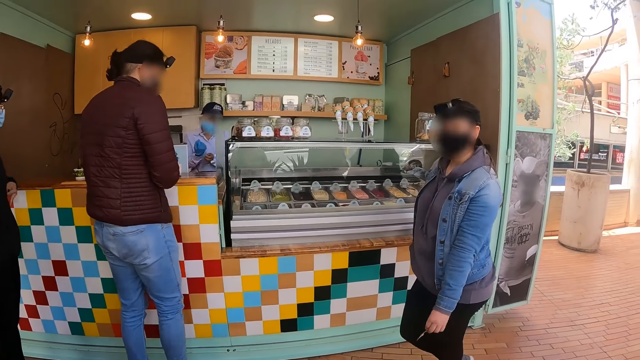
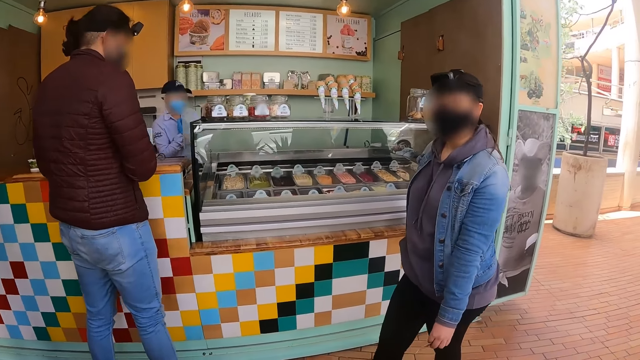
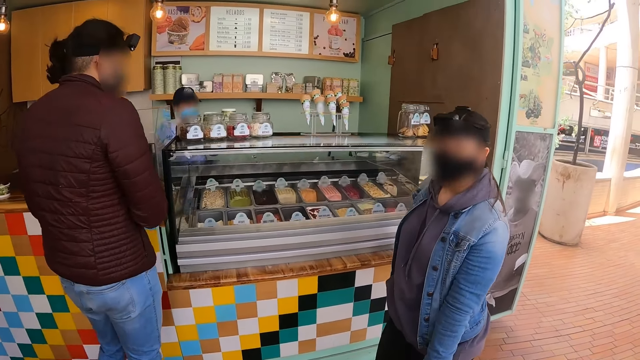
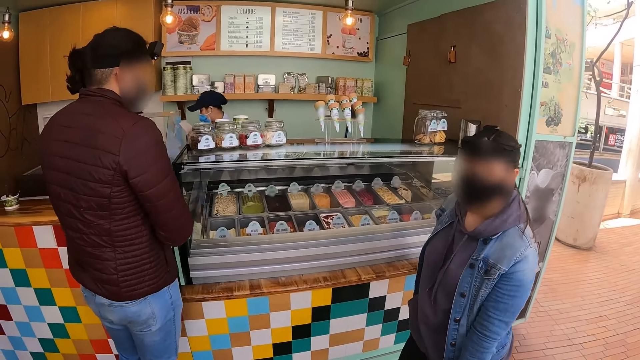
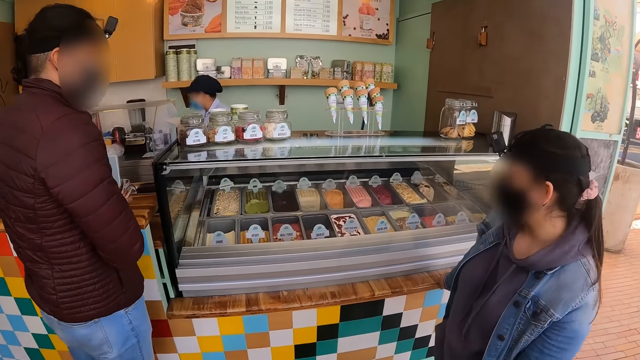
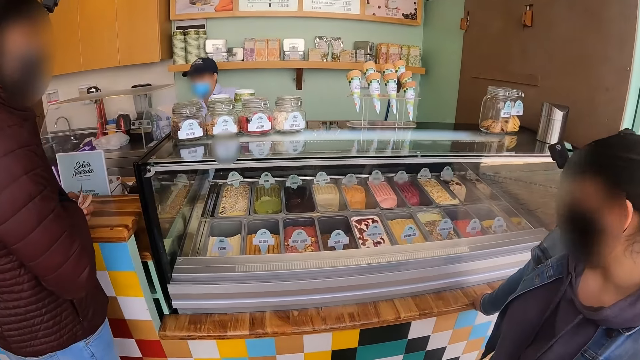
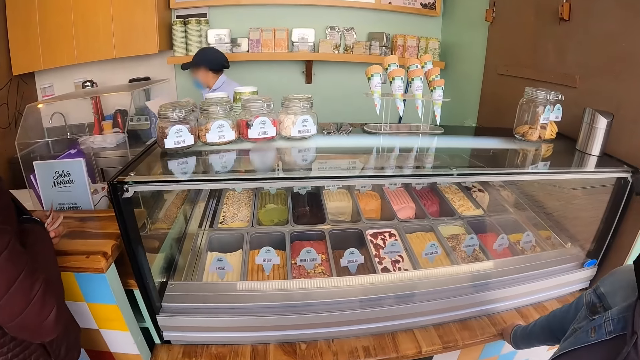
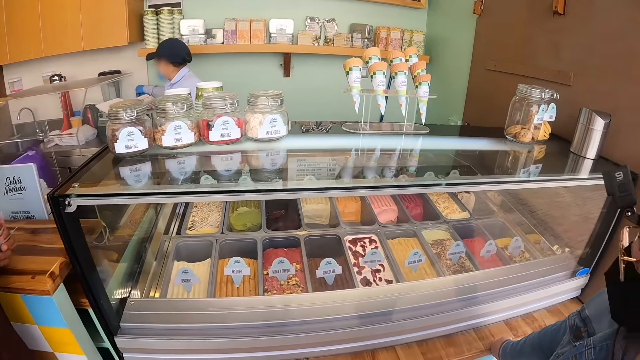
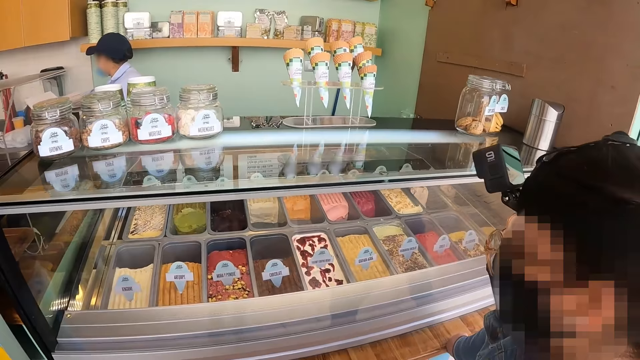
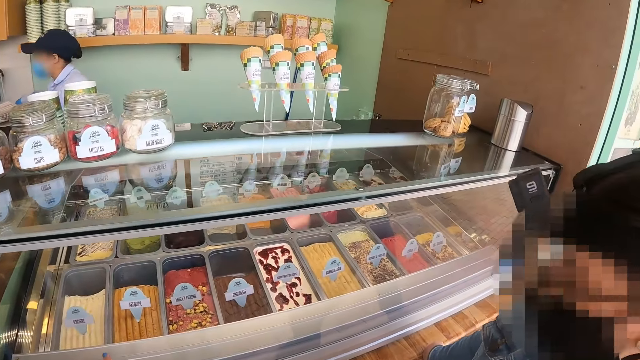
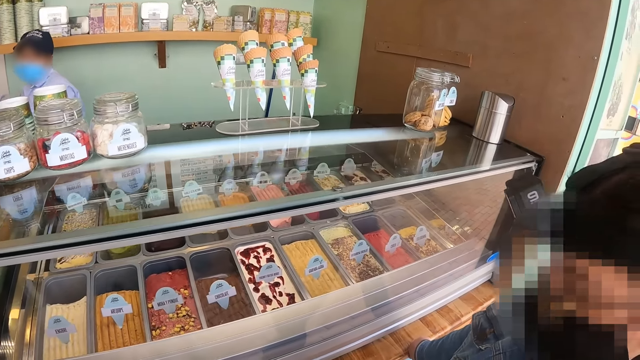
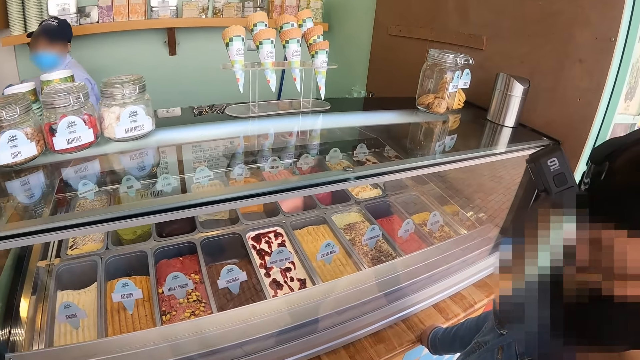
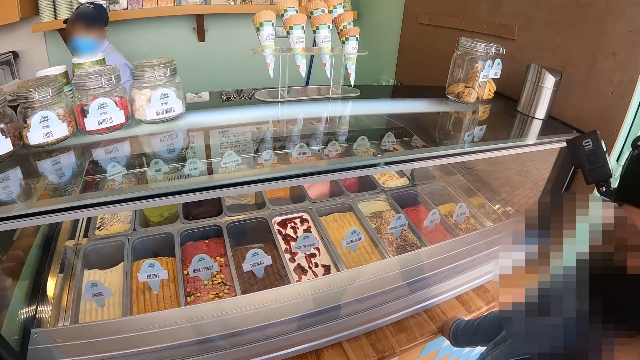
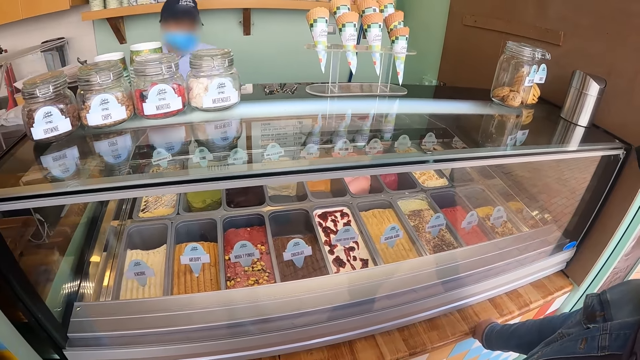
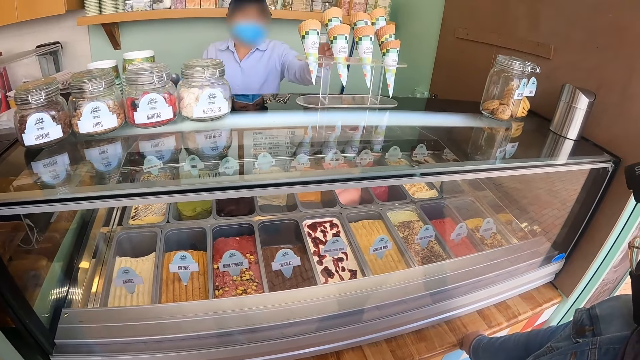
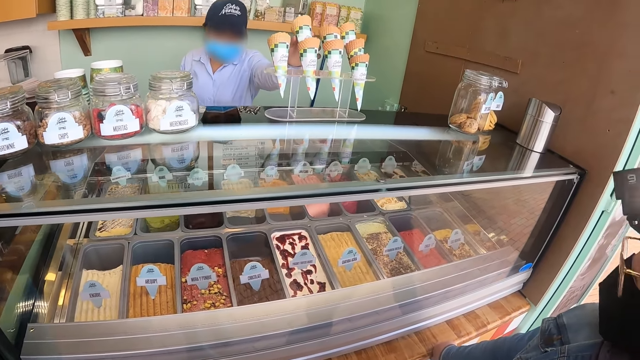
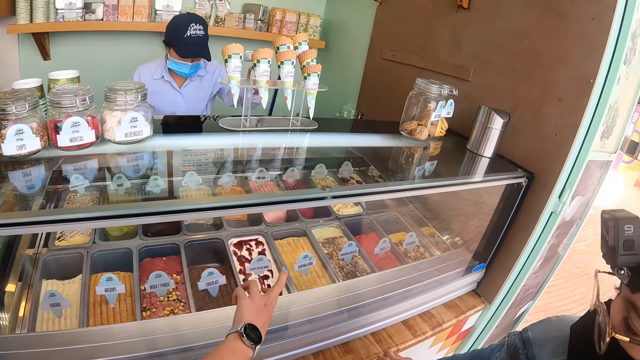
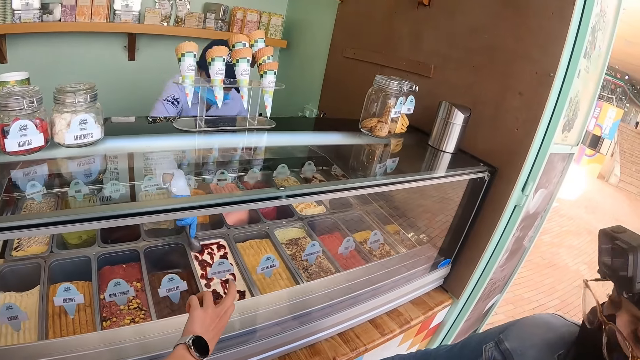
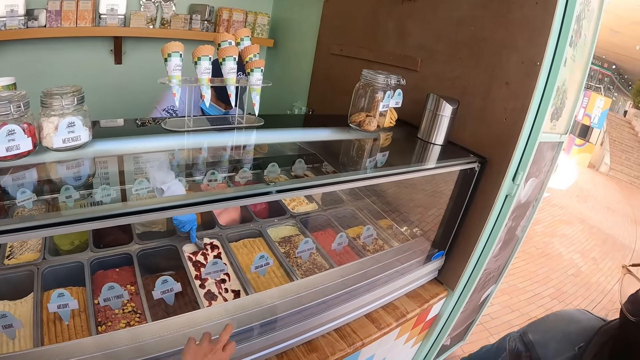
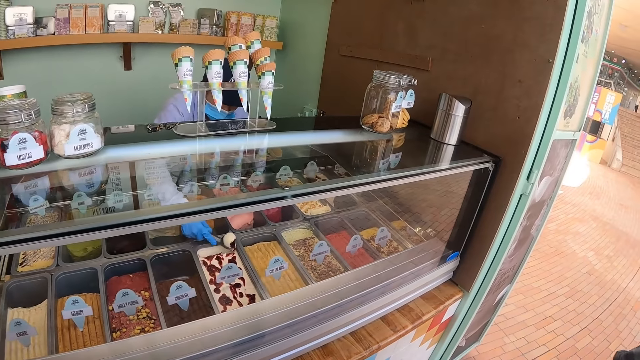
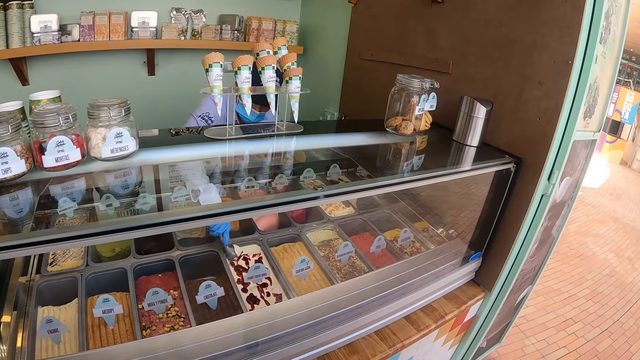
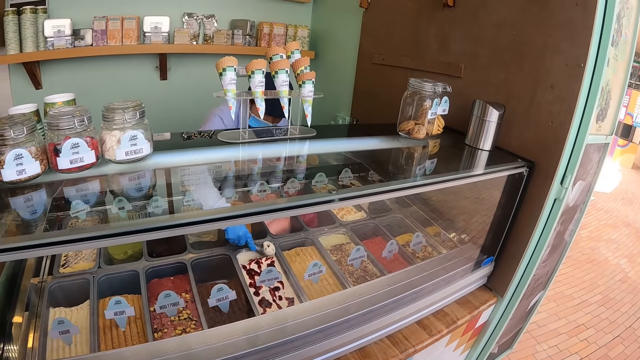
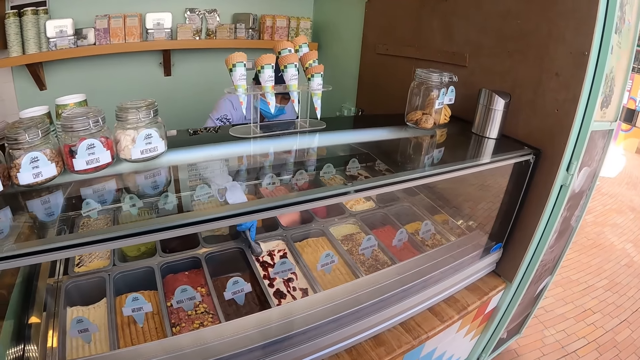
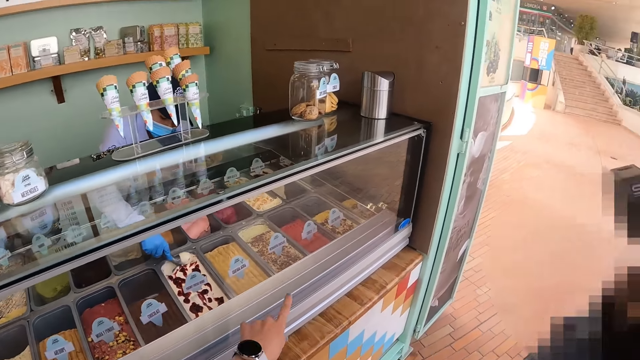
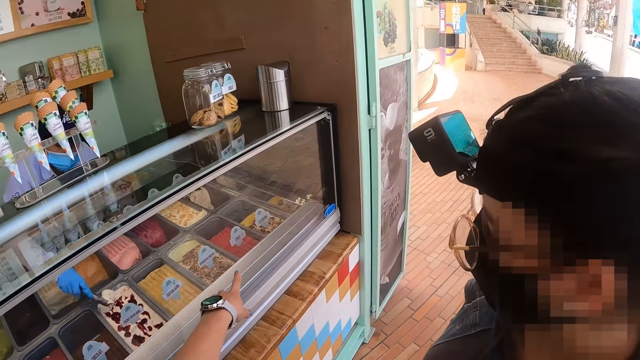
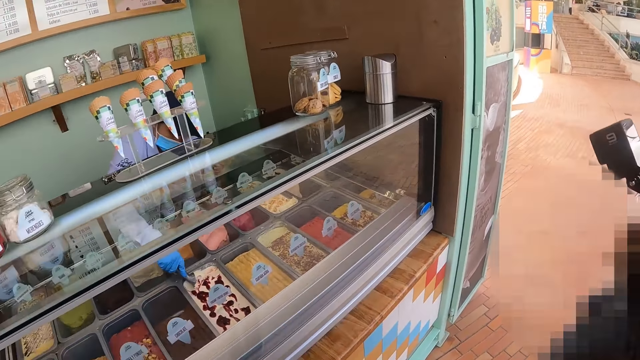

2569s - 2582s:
The camera wearer walks in the ice cream parlor. They look around. They point at an ice cream.

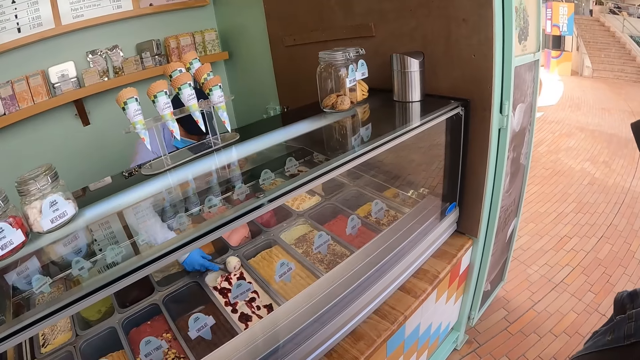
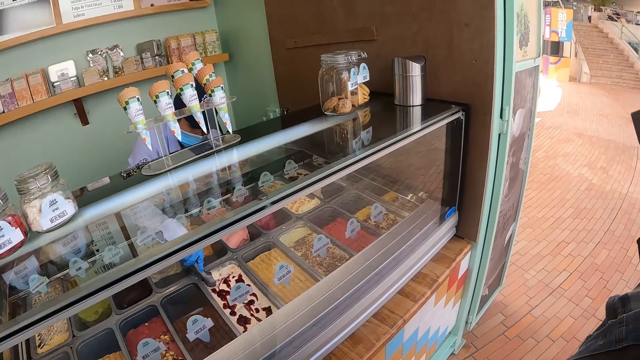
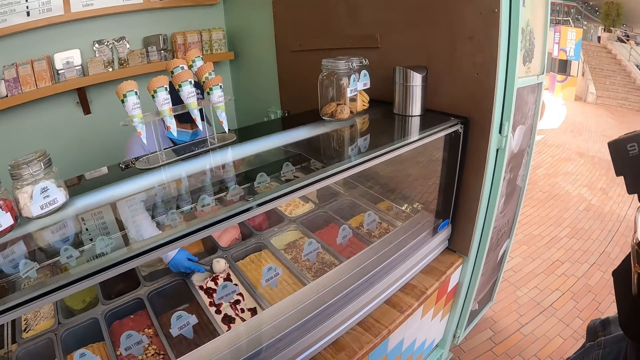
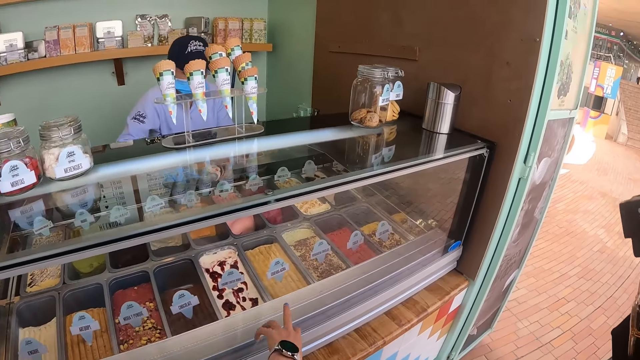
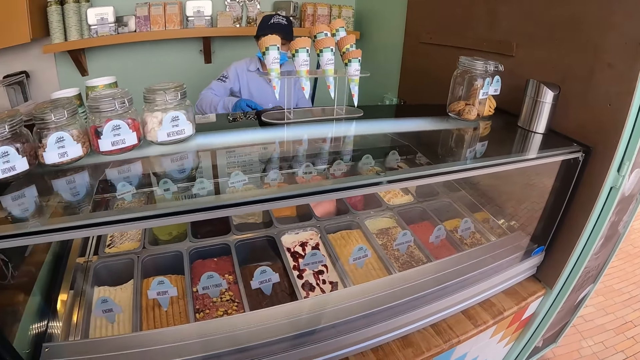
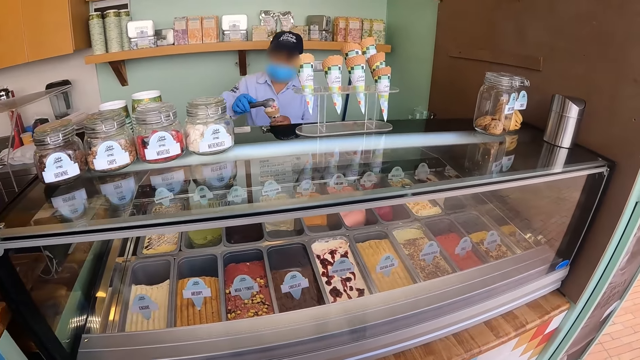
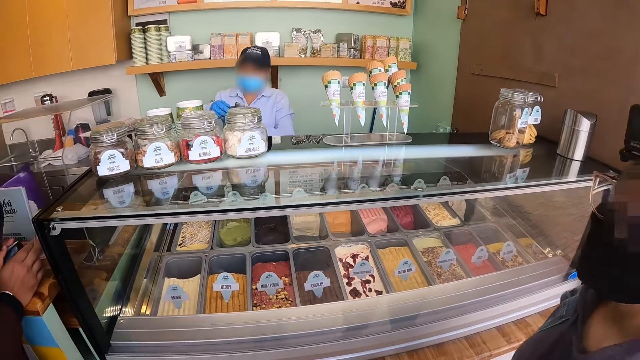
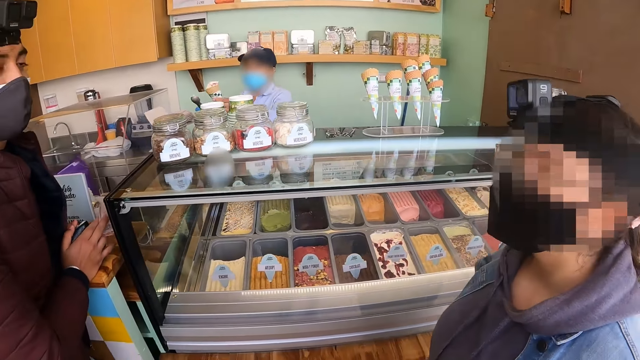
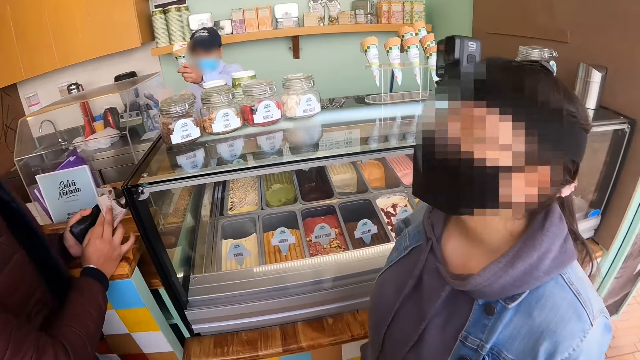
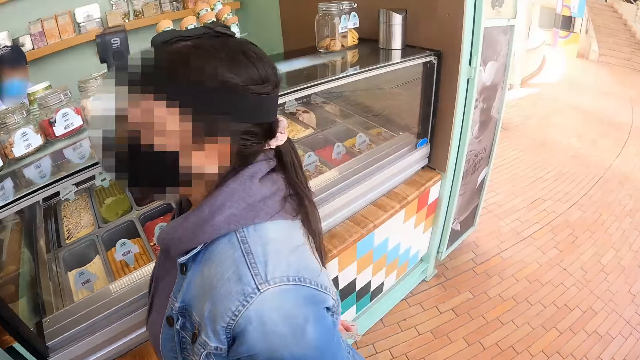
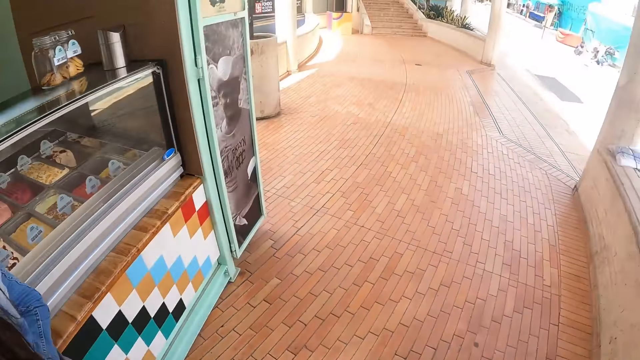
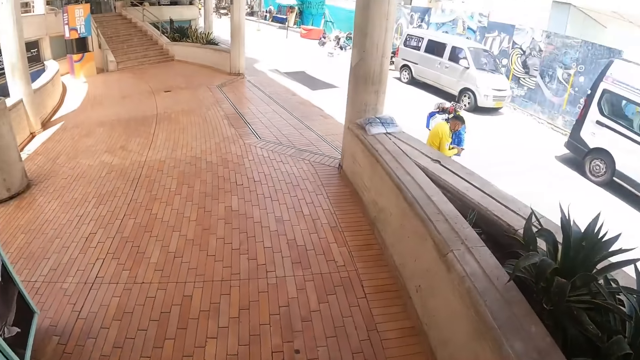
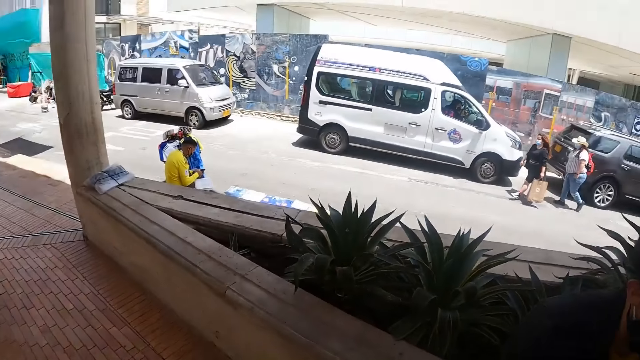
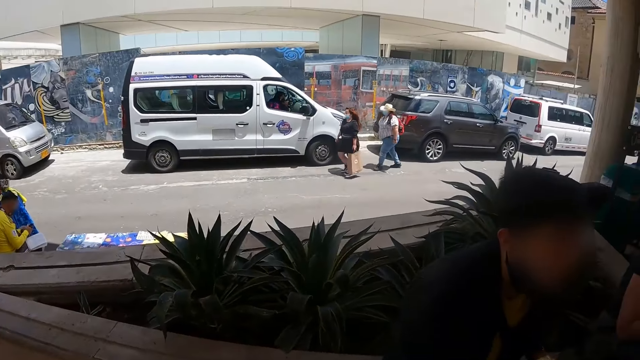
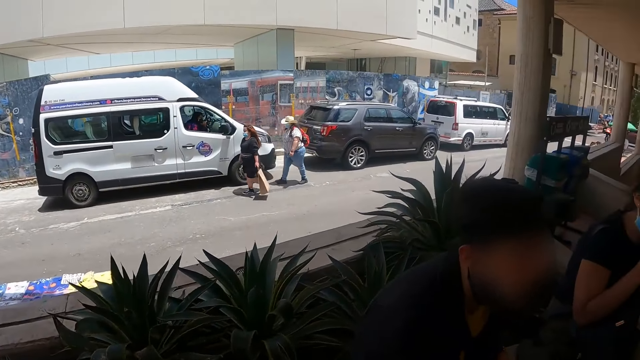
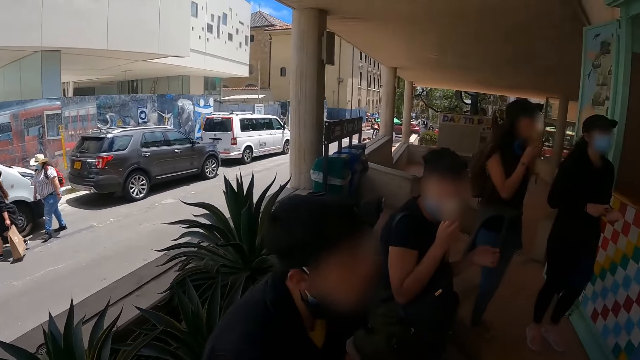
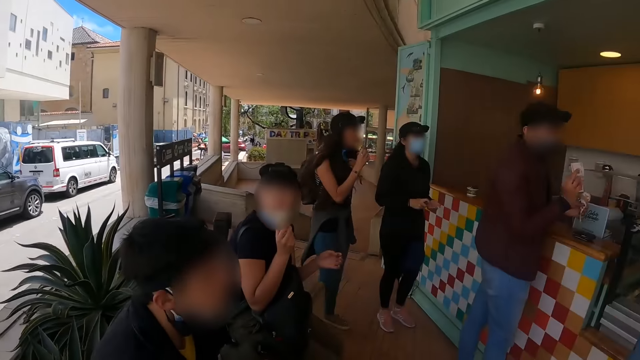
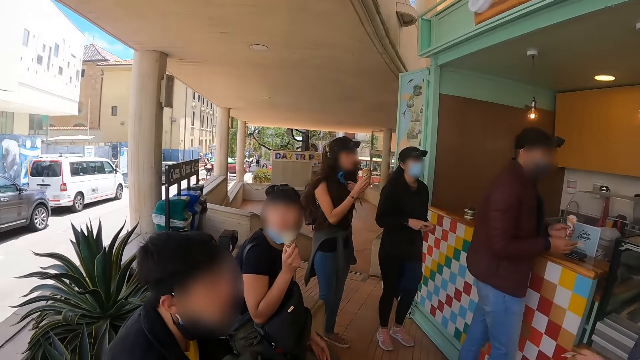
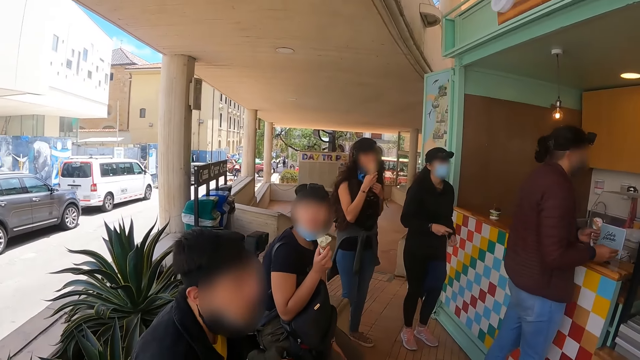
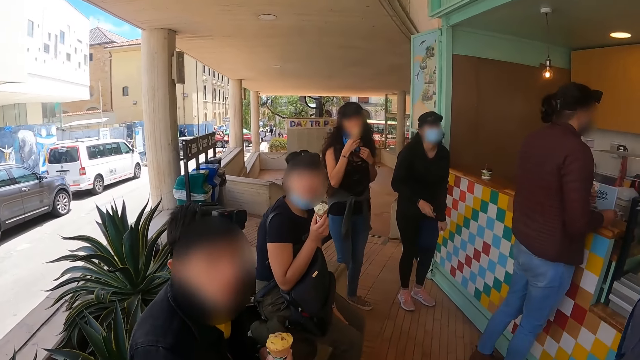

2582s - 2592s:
A lady walks in the ice cream parlor. The camera wearer turns around.
